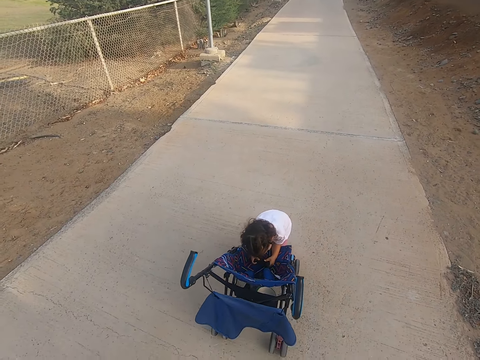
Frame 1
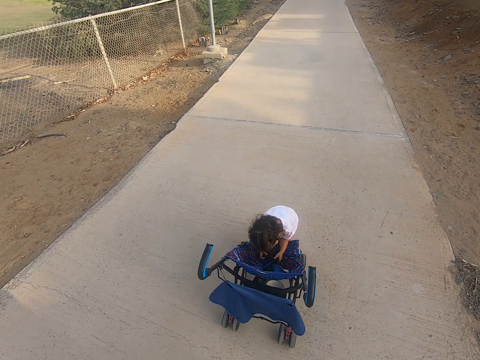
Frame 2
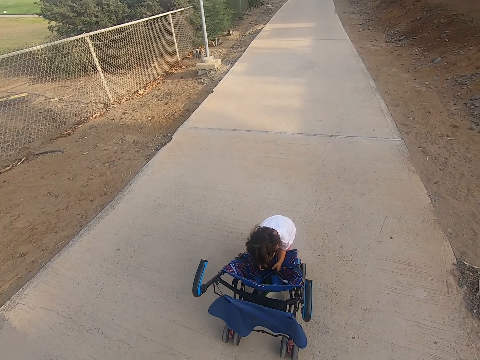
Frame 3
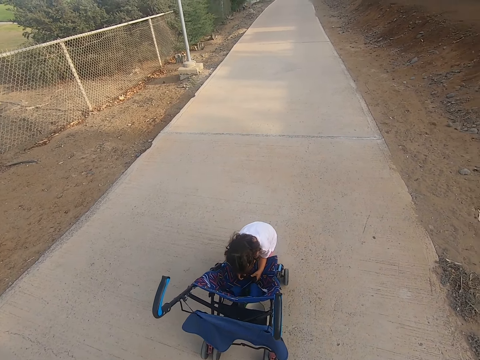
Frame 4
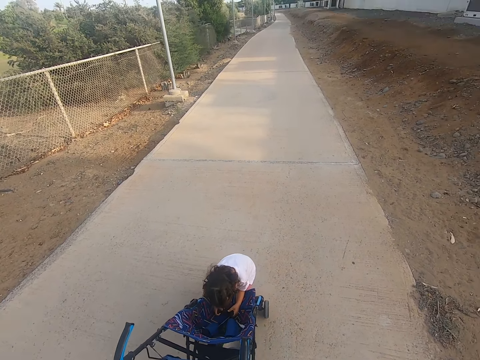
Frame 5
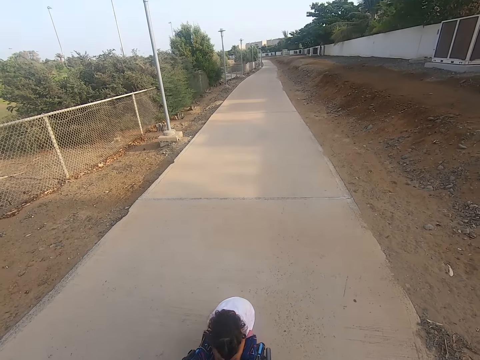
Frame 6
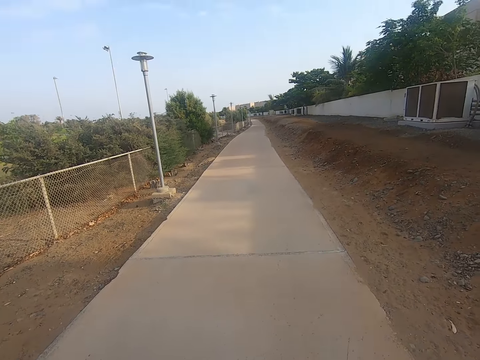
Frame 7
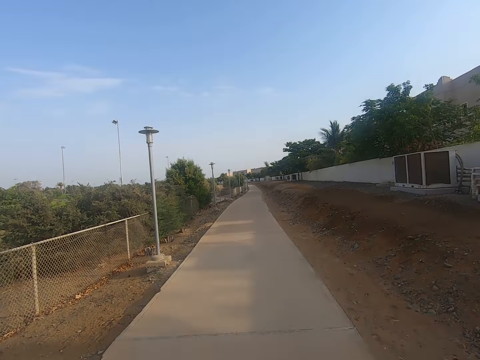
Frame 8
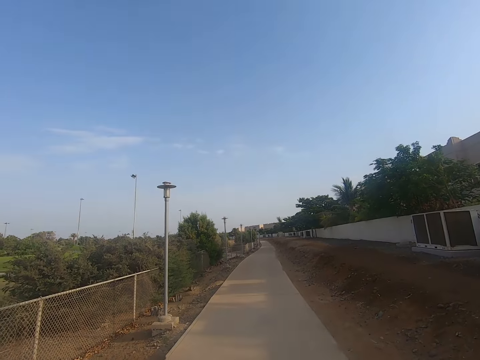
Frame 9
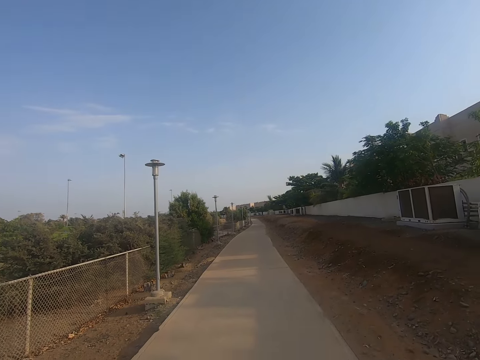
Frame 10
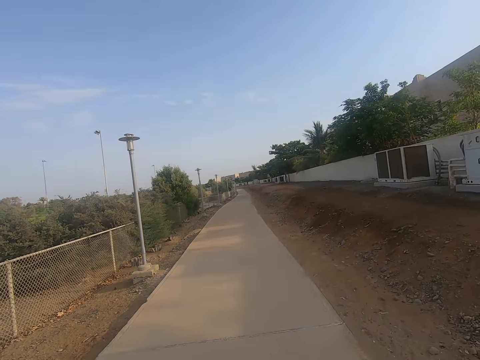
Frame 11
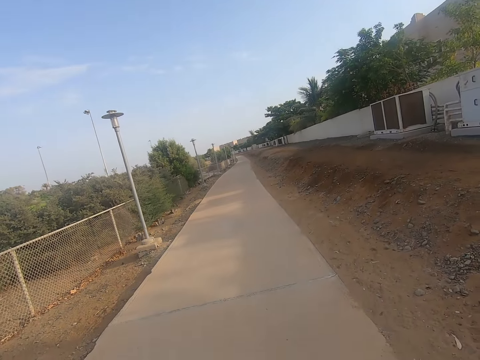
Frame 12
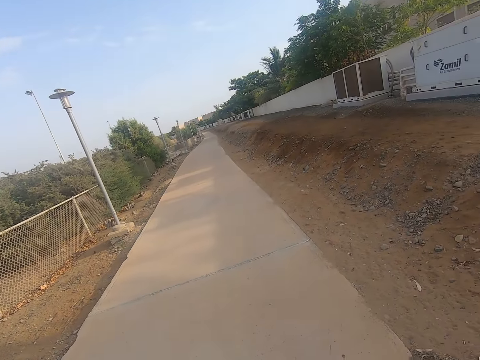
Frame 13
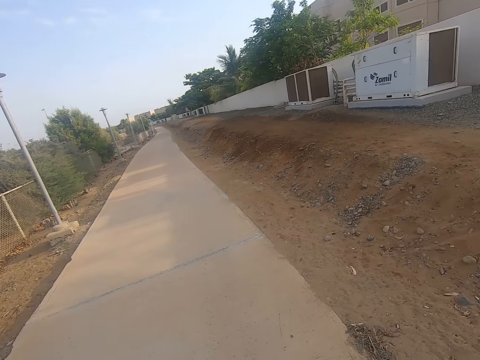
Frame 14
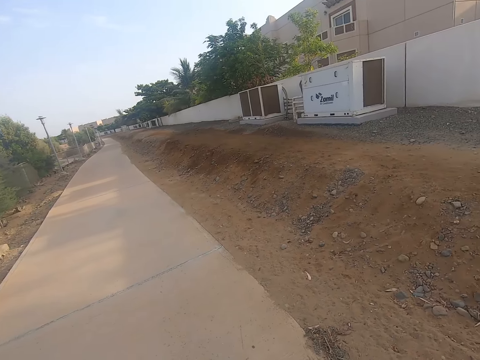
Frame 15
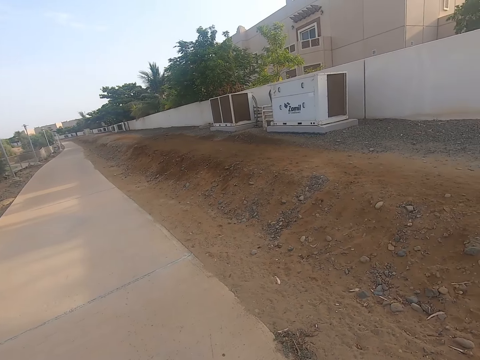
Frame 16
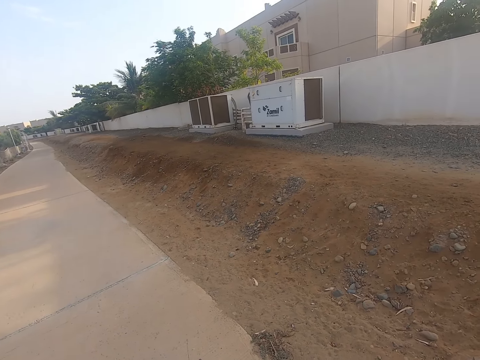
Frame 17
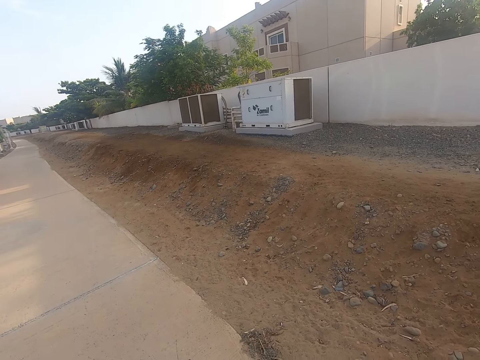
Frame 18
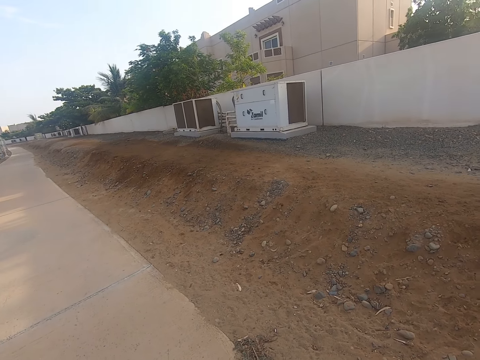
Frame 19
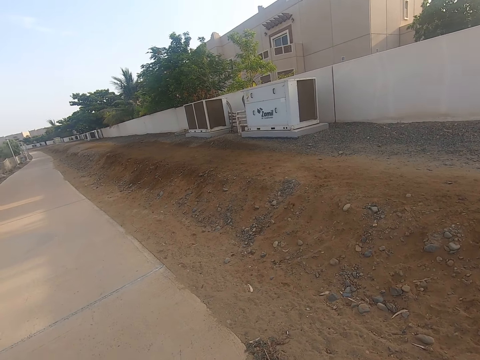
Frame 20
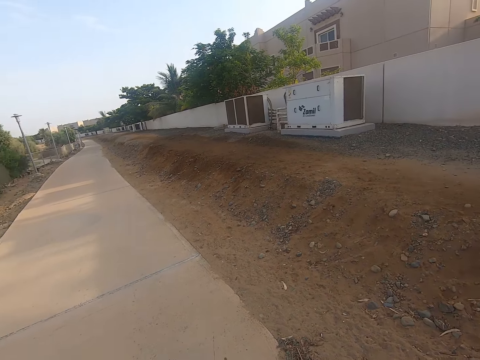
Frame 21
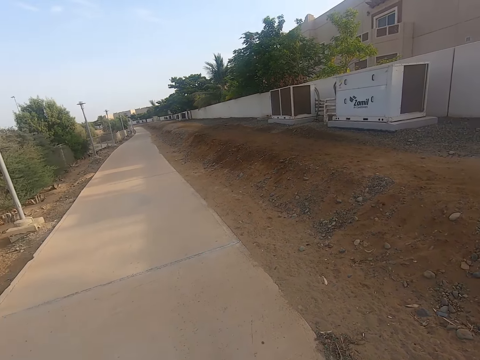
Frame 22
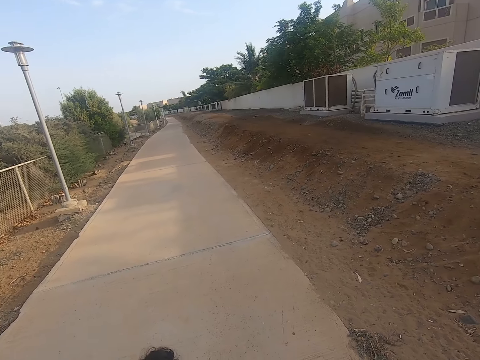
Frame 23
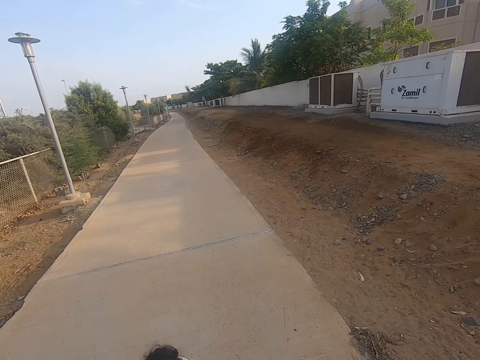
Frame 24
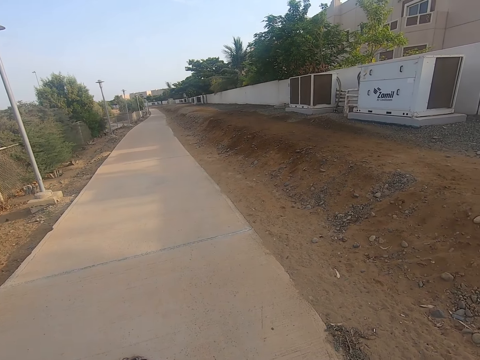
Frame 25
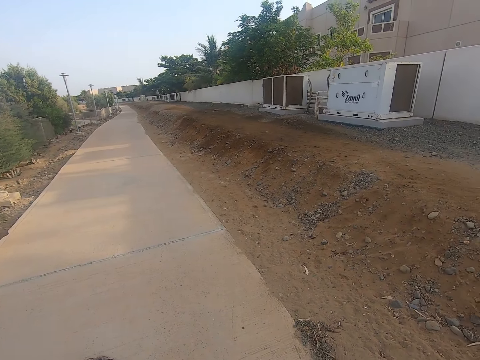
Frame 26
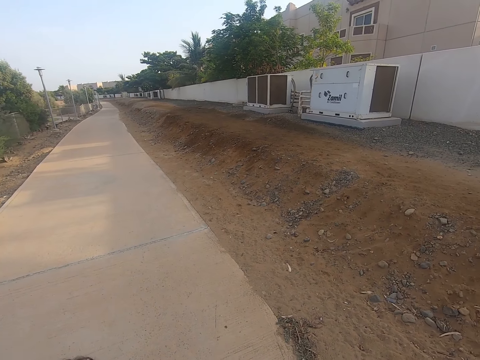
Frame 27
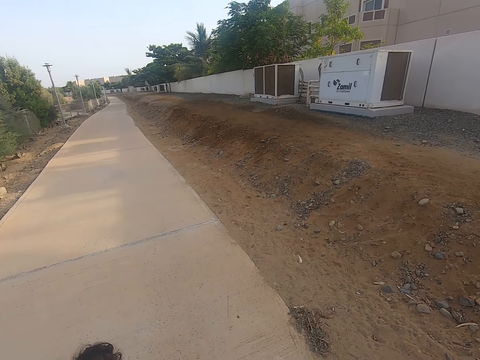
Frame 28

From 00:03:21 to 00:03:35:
The camera wearer looks around.

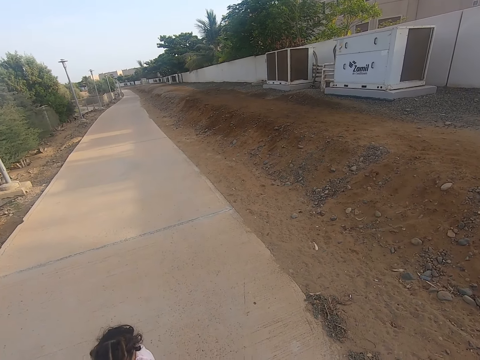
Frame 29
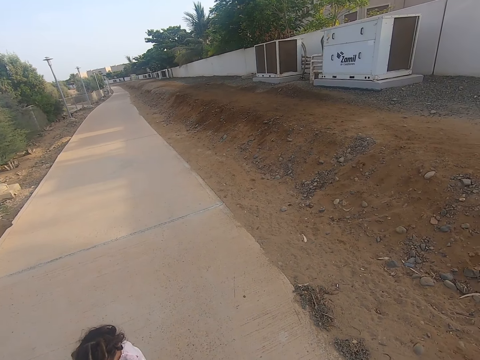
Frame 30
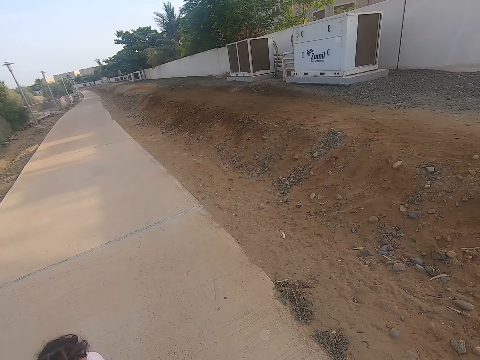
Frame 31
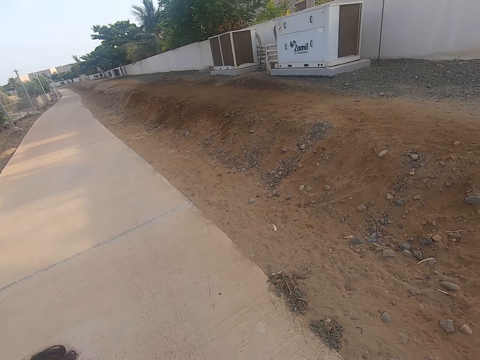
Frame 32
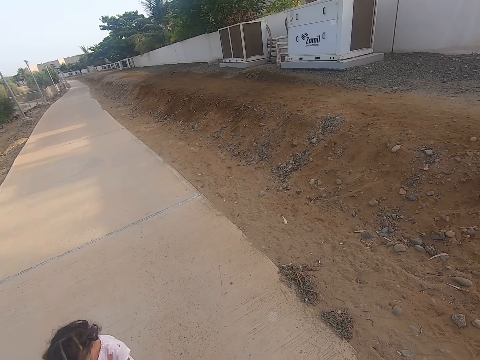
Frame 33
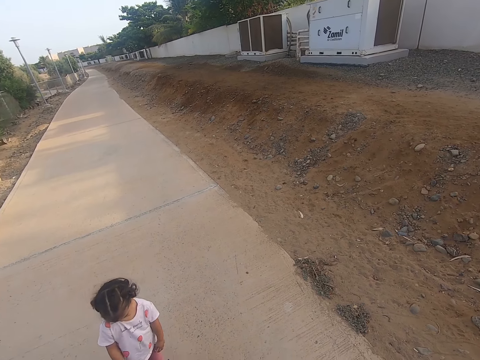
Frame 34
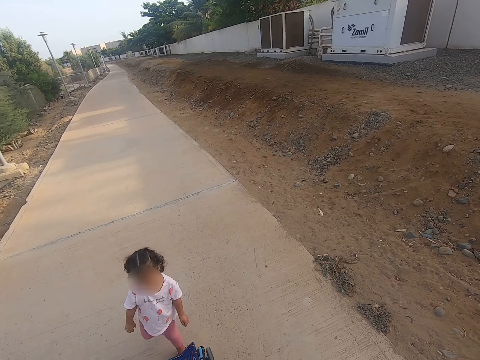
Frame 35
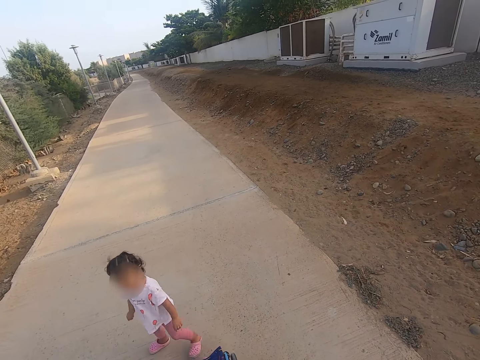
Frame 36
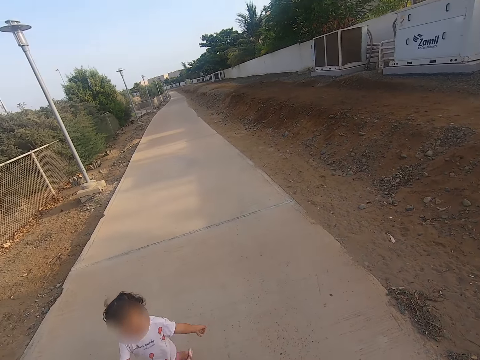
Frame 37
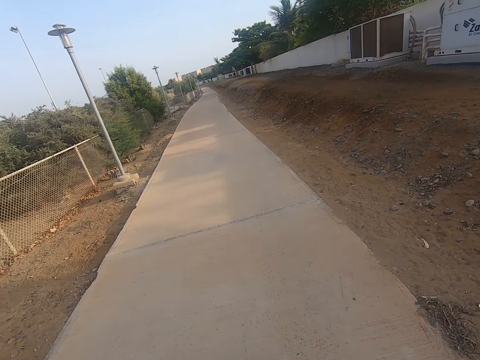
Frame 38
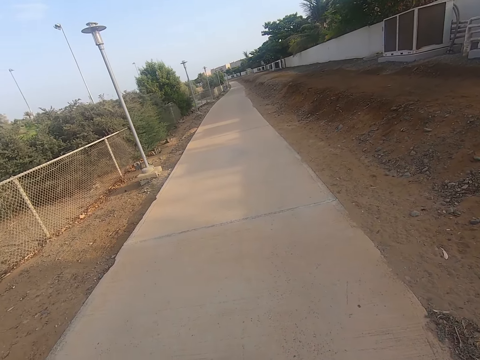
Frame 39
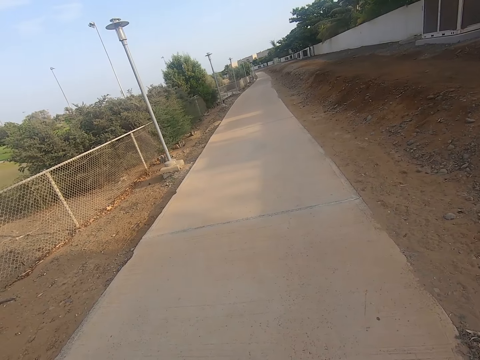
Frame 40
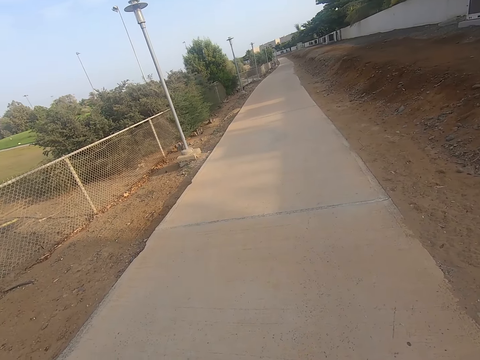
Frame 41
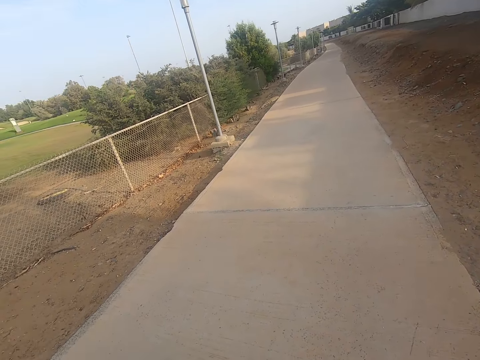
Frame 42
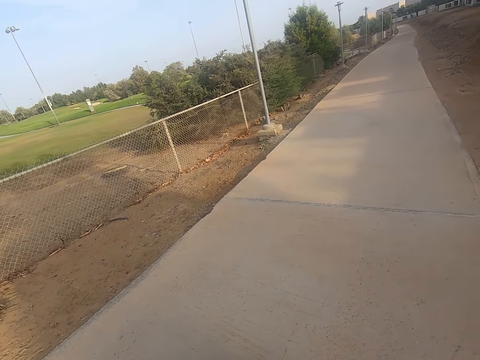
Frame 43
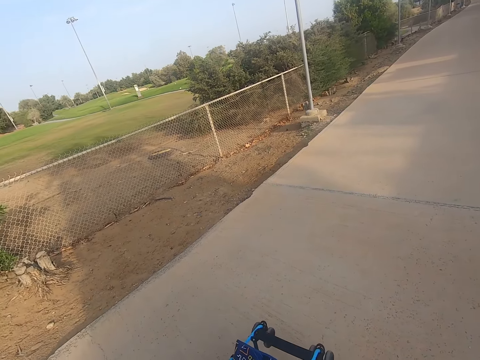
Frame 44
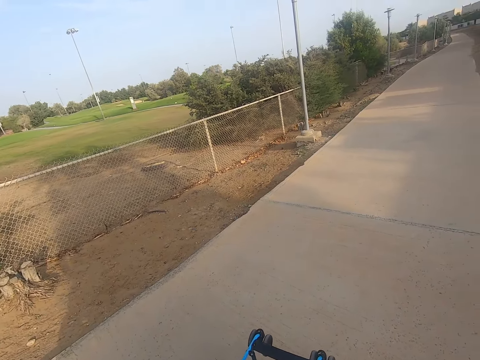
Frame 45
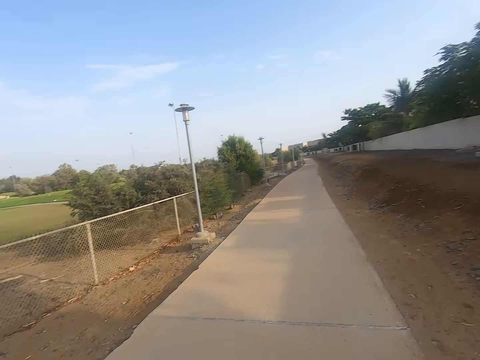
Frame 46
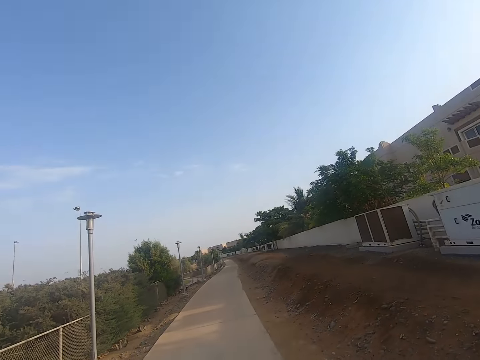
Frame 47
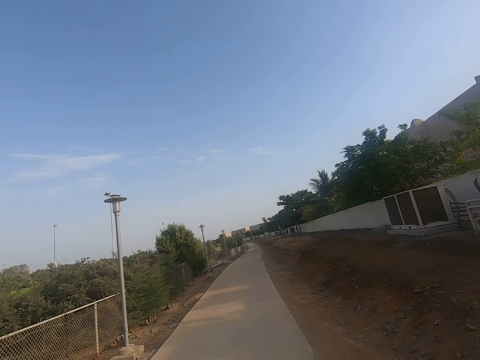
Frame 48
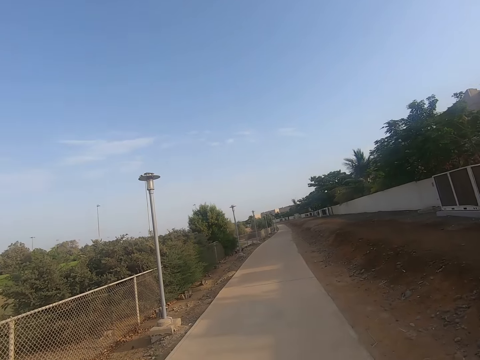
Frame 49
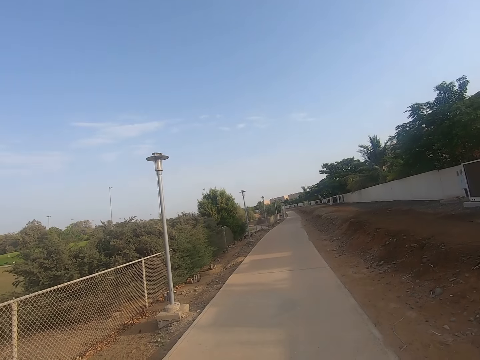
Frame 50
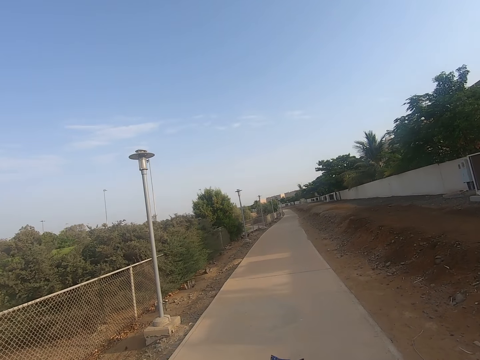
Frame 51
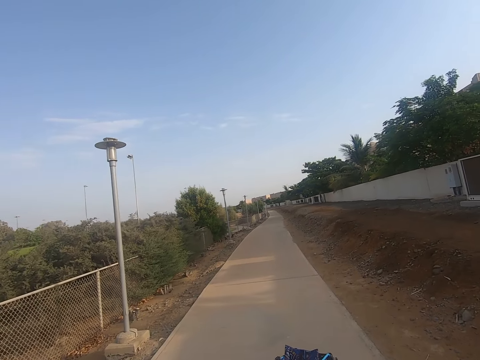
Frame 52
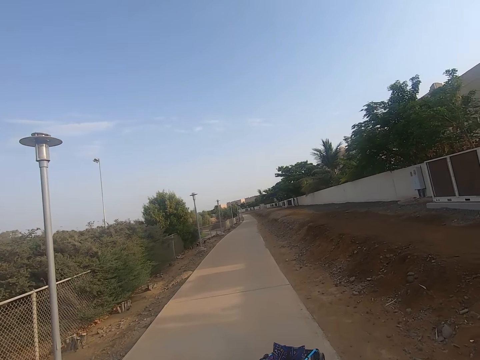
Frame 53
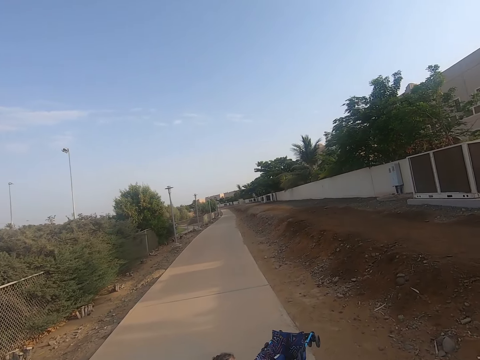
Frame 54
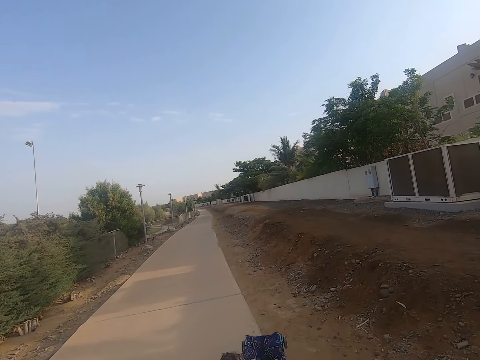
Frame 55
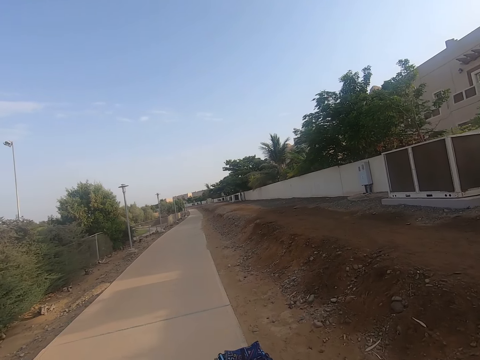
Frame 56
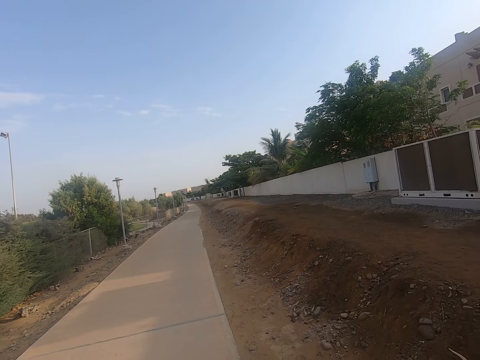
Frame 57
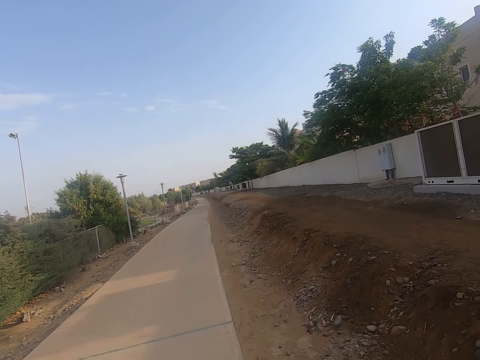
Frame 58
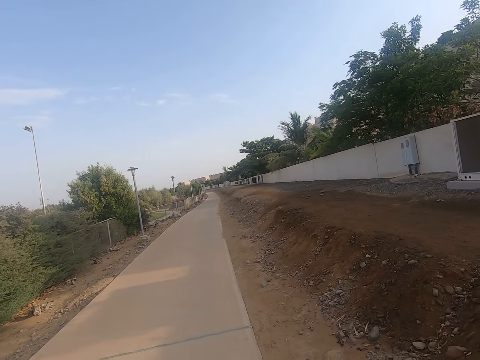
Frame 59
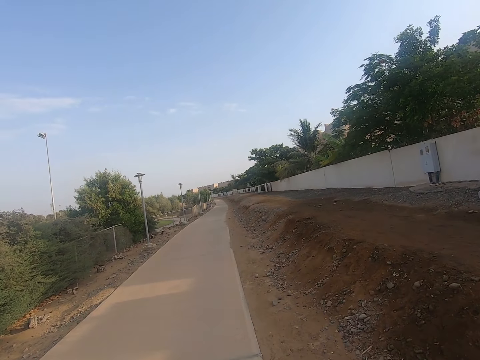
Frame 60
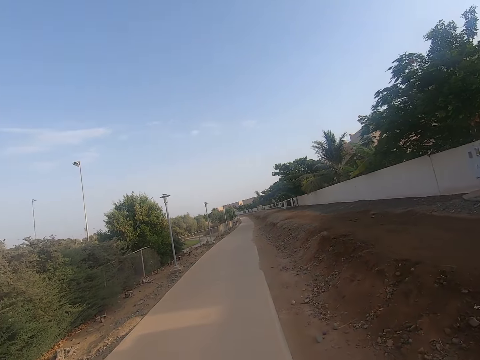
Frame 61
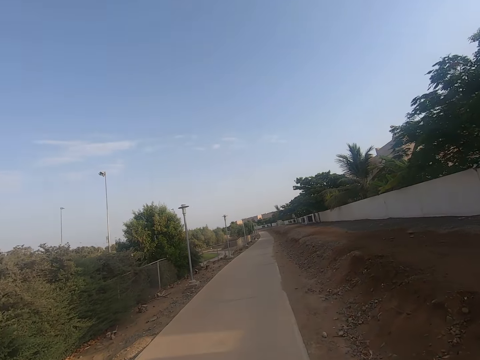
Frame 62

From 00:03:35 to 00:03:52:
A girl walks near the stroller. The camera wearer walks in the sidewalk. They move the camera around.
